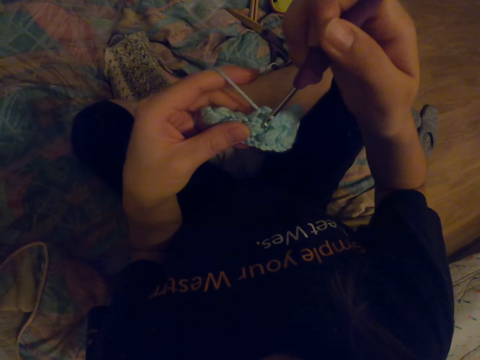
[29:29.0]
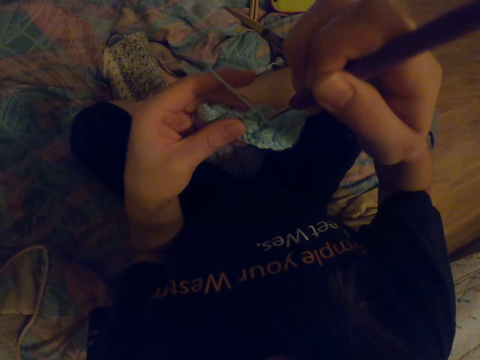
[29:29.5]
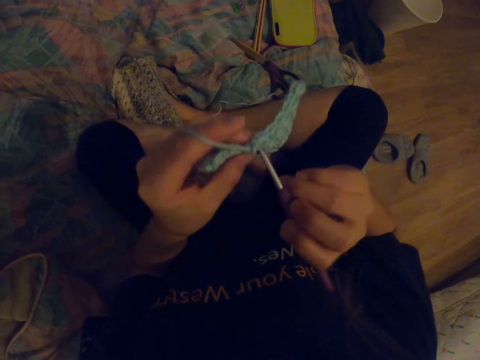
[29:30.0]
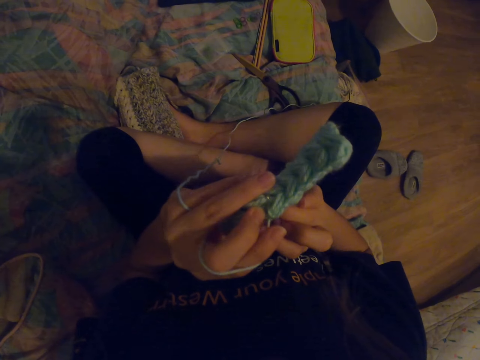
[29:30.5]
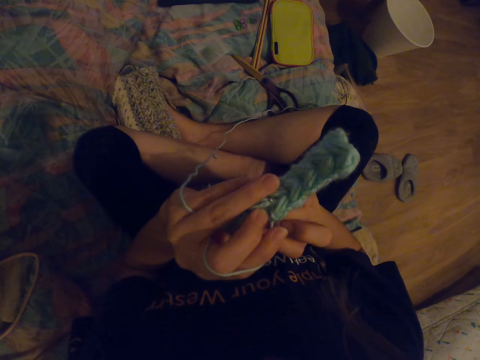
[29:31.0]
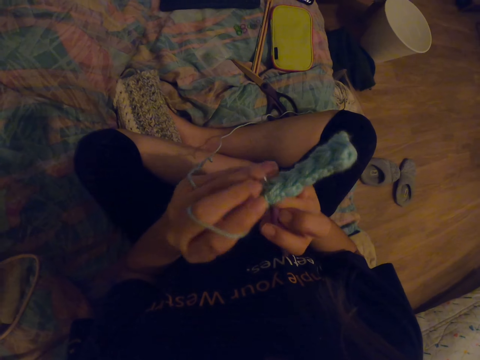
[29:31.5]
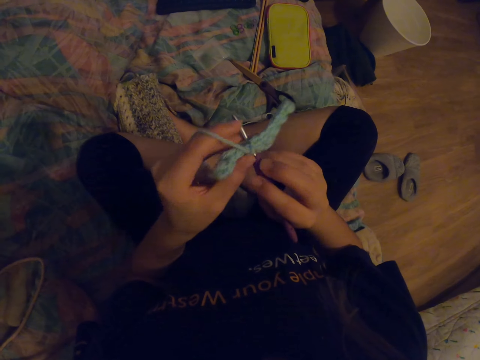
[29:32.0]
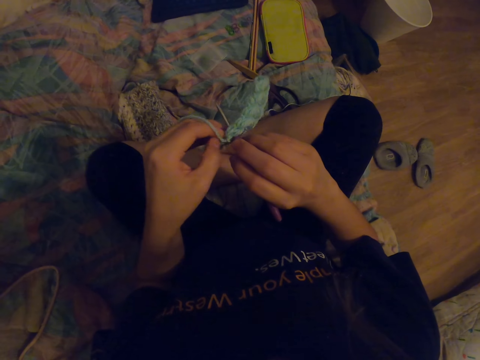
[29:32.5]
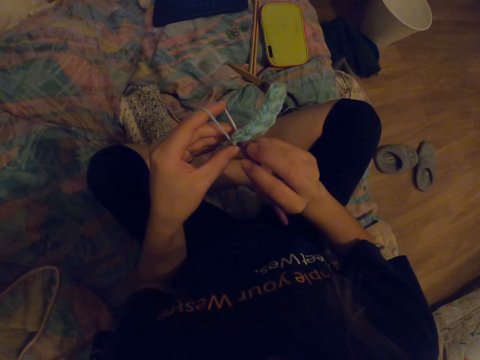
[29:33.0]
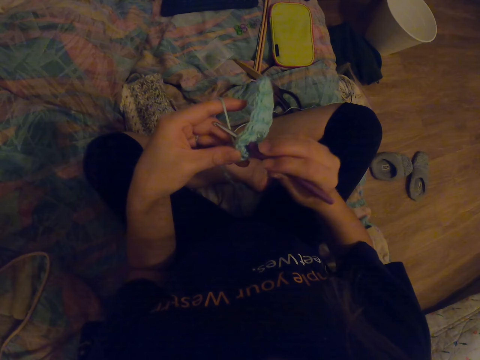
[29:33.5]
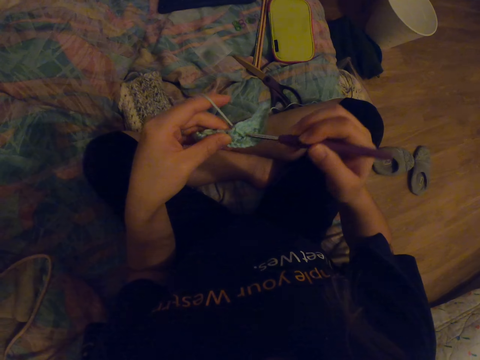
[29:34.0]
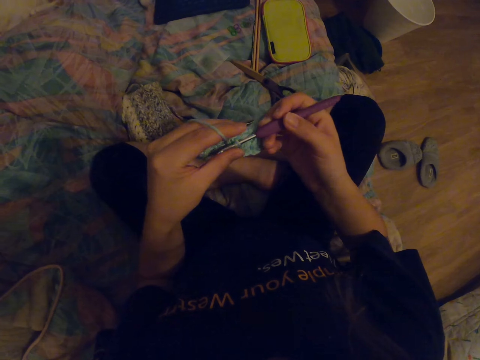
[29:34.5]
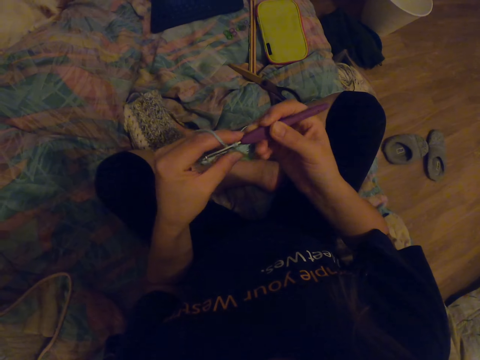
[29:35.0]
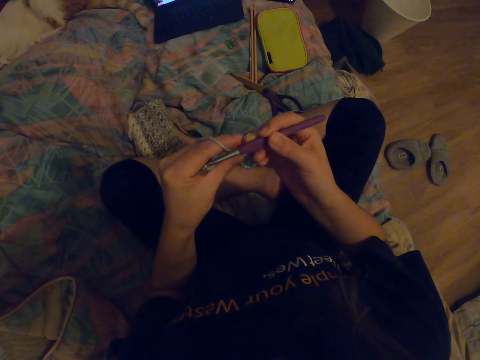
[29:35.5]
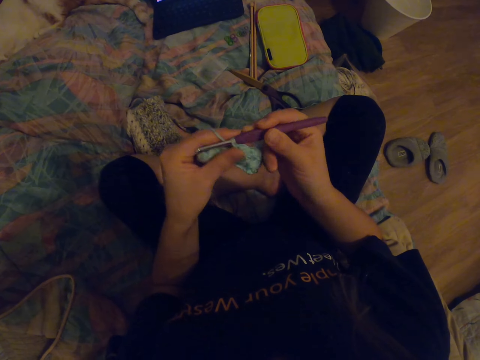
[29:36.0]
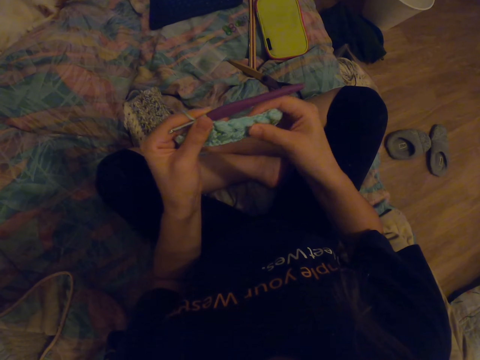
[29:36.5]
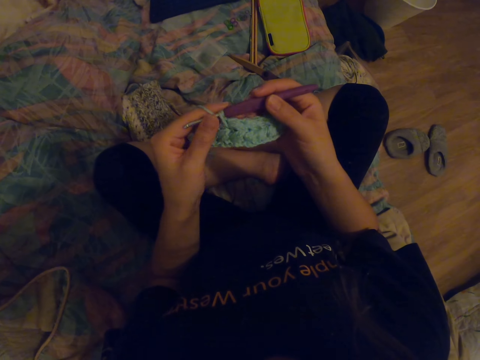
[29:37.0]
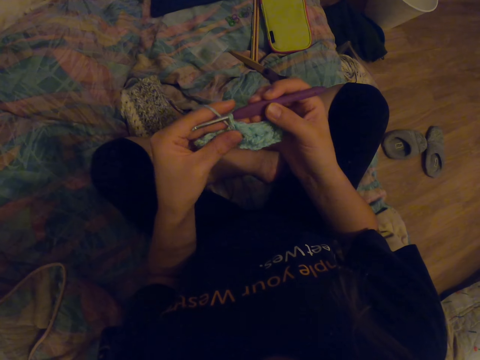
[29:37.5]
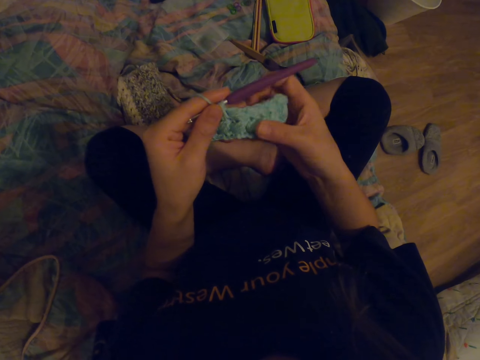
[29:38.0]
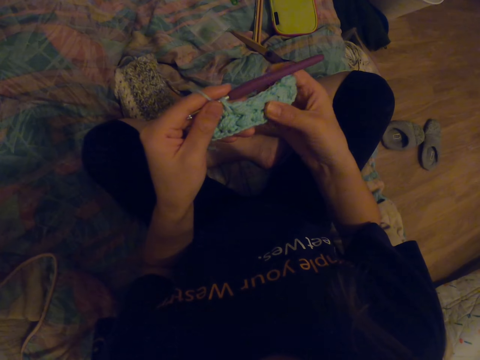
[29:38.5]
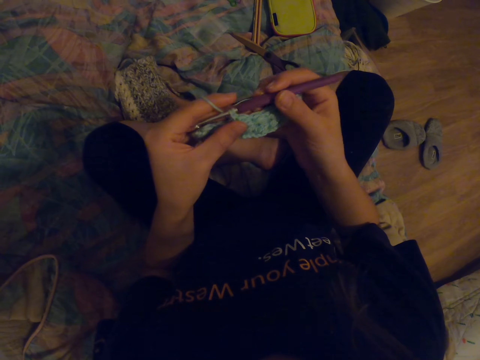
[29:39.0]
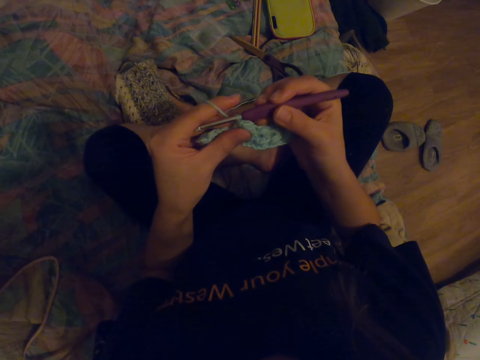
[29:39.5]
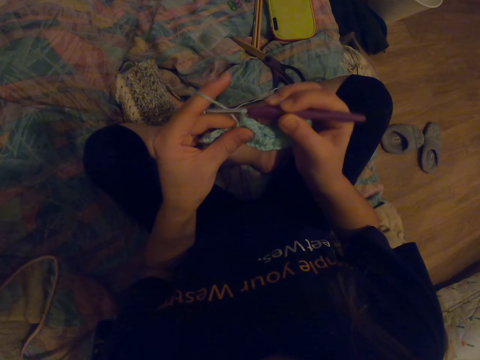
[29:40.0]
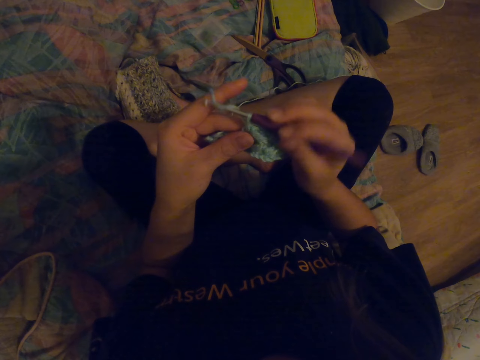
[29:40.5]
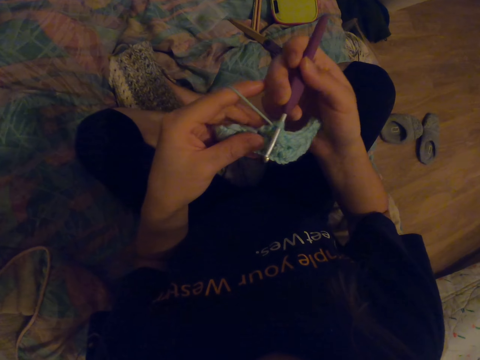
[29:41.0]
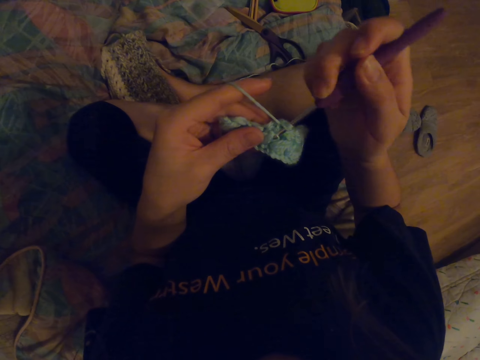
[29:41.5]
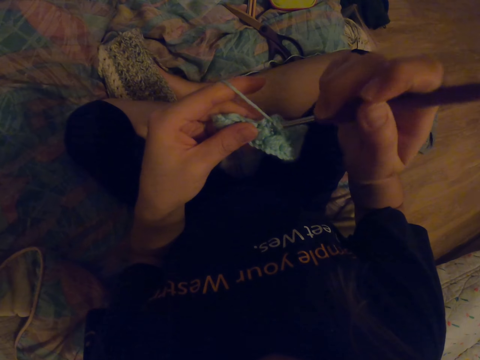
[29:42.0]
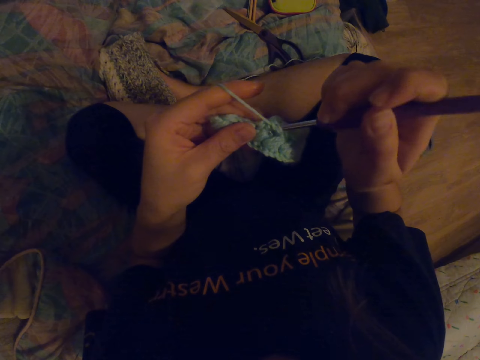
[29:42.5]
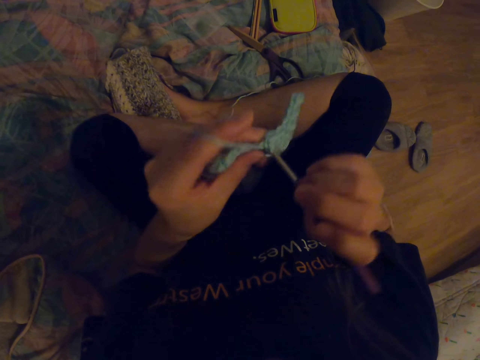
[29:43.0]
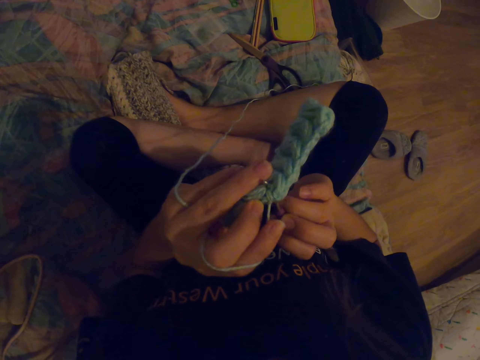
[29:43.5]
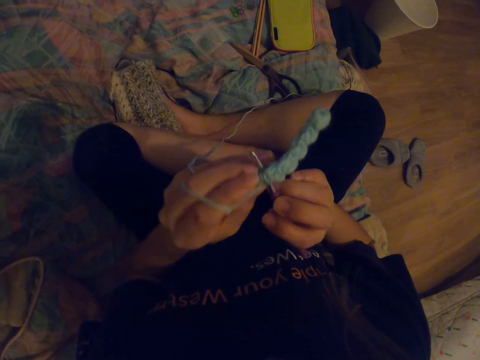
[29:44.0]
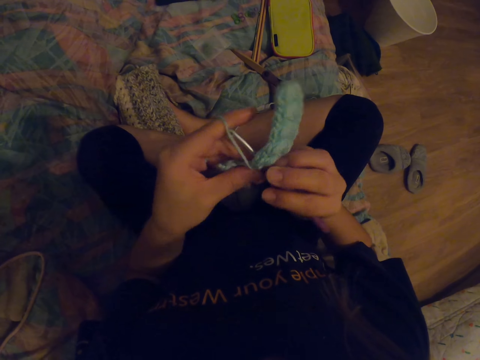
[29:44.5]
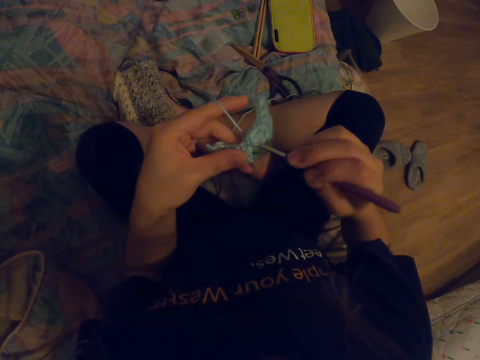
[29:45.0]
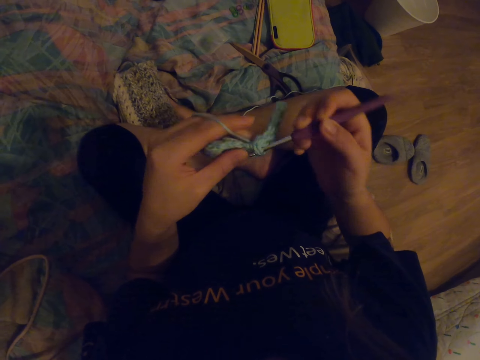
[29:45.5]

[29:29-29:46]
The camera wearer knits the fabric with a crochet hook. They look at the fabric. They knit the fabric with the crochet hook.

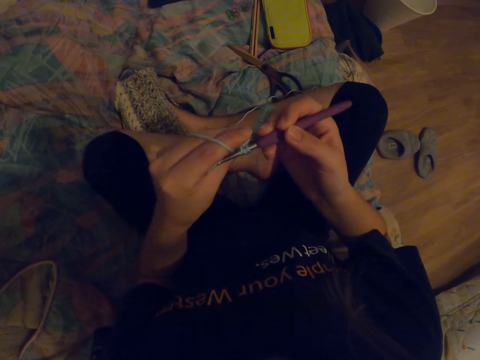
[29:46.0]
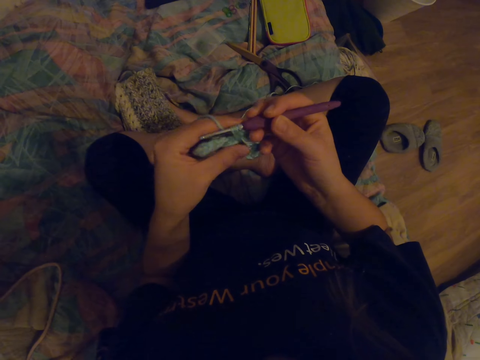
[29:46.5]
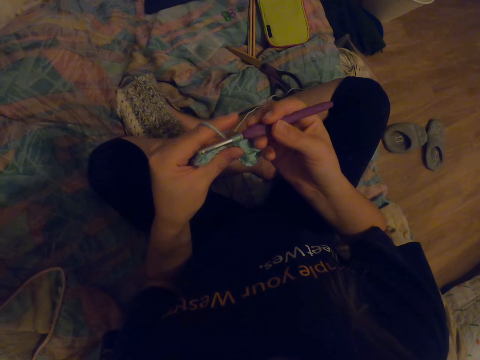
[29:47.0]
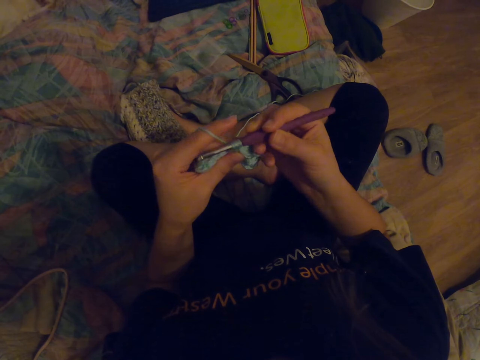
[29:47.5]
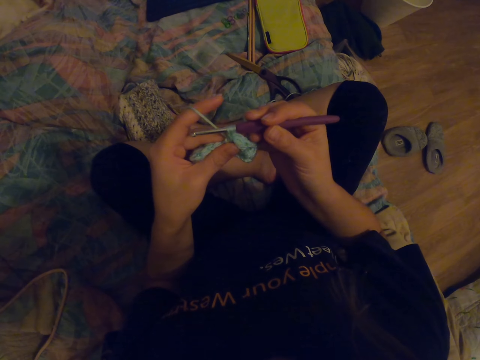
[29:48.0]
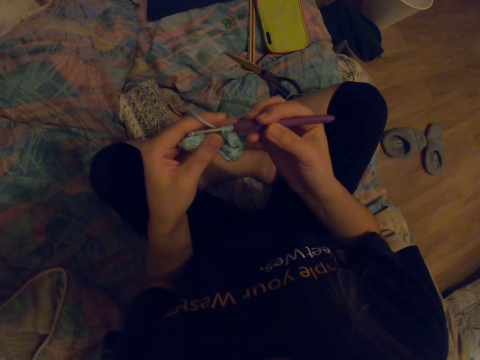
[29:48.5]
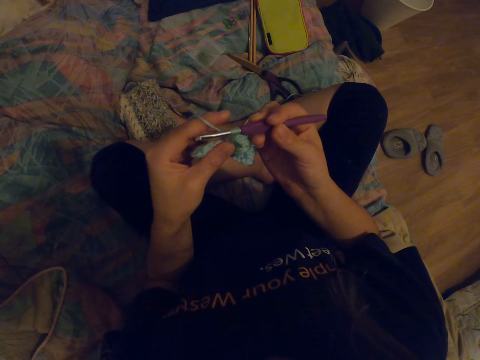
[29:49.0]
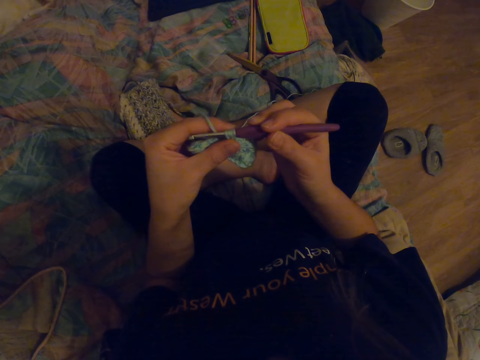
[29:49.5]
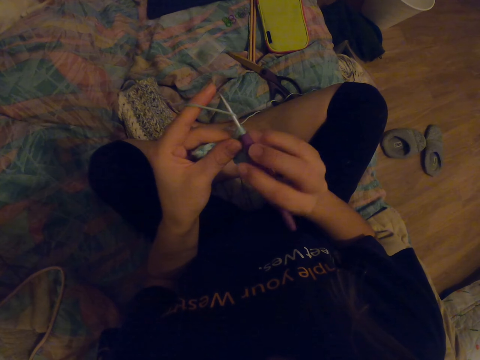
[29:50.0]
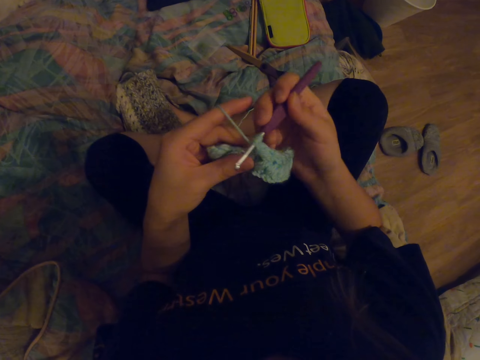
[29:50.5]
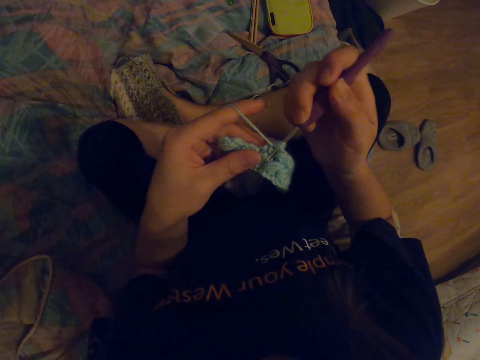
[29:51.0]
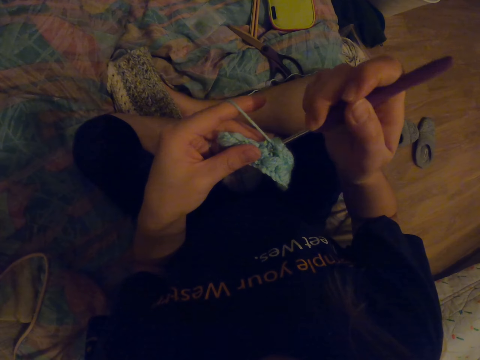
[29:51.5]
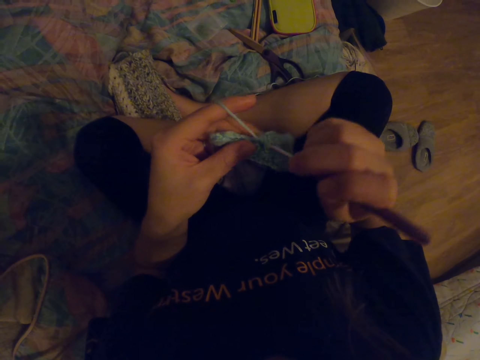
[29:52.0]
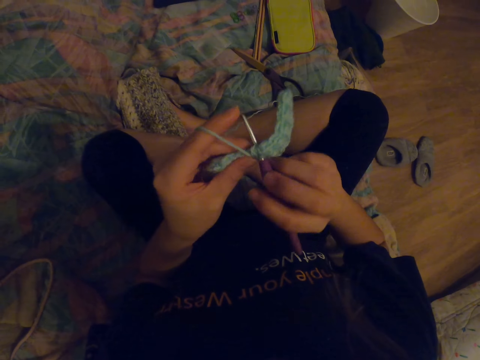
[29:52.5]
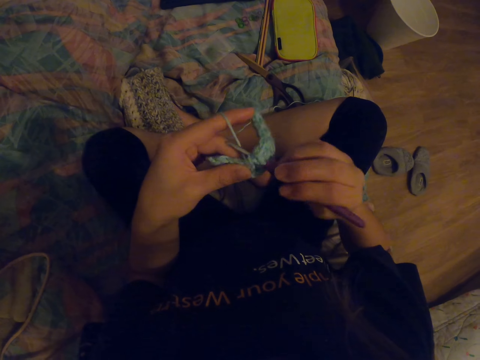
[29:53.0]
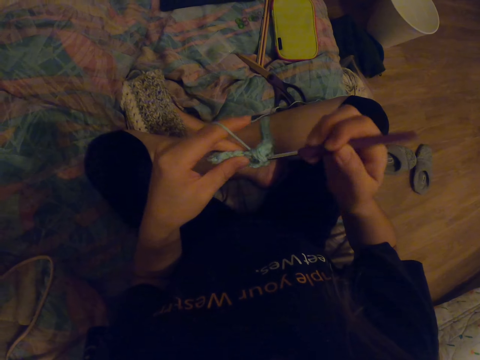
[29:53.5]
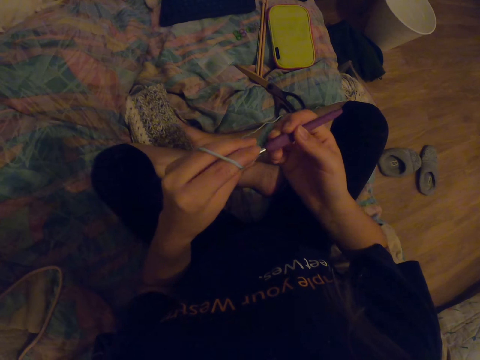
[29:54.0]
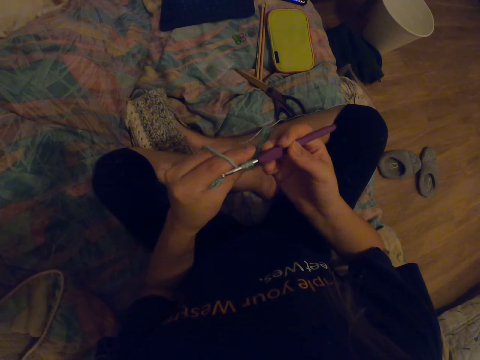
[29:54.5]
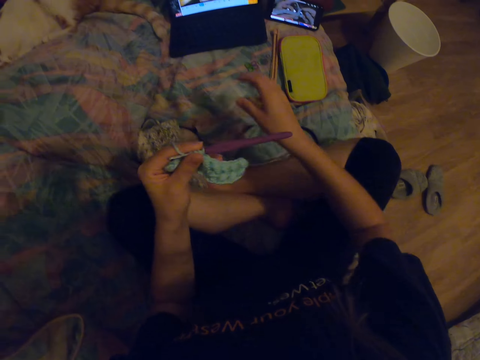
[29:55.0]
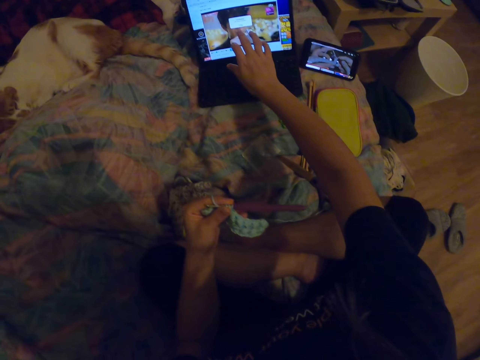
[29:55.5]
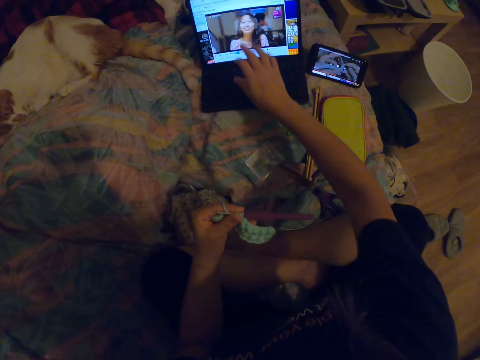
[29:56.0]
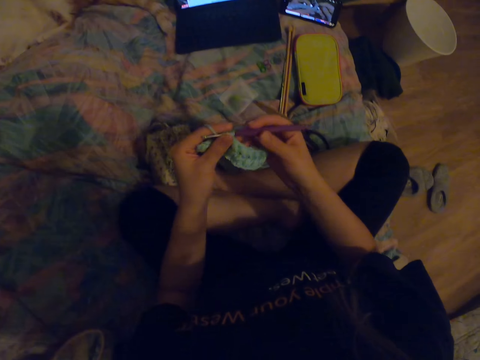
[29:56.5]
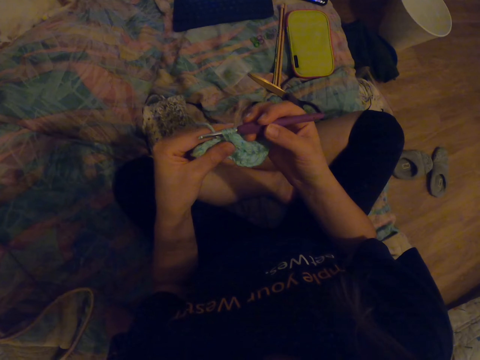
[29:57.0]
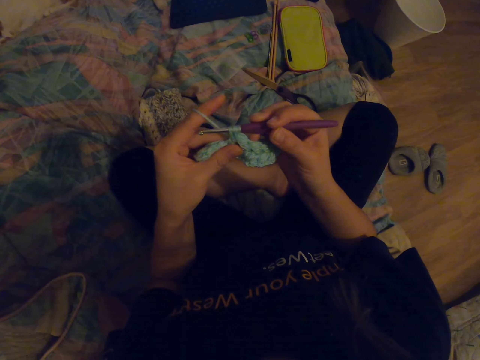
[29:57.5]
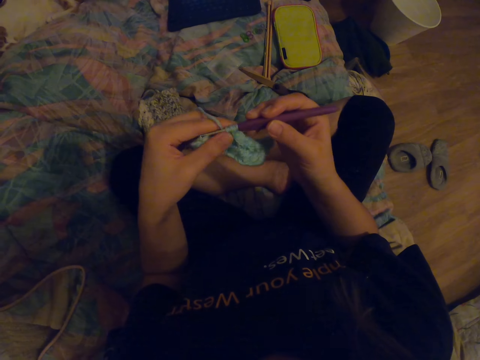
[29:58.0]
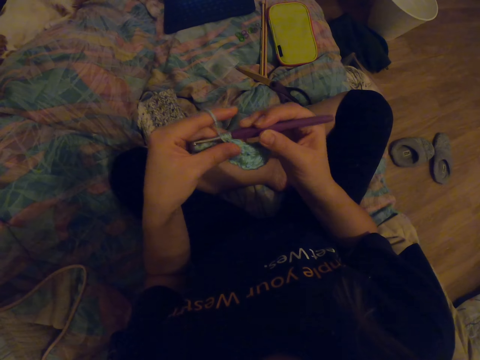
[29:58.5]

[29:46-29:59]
The camera wearer presses the icon on the laptop. They scroll the laptop. They look at the fabric.
